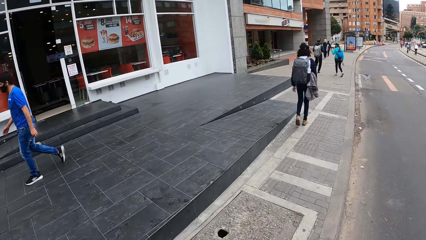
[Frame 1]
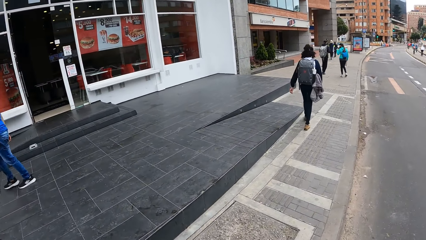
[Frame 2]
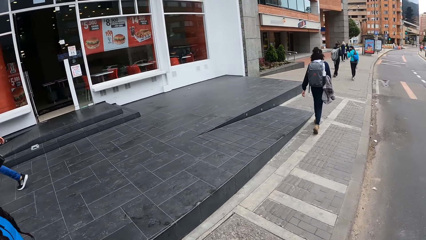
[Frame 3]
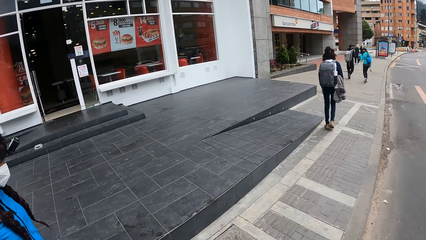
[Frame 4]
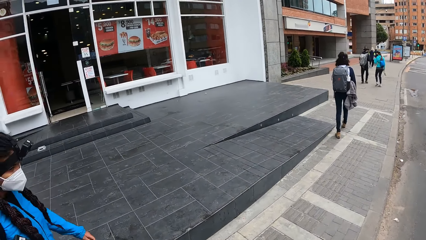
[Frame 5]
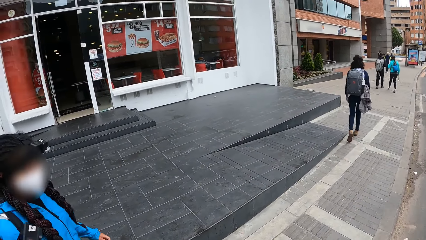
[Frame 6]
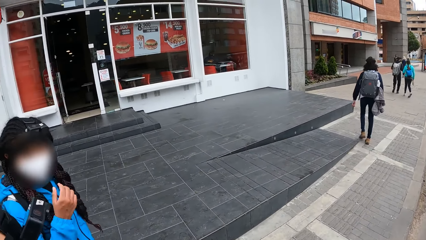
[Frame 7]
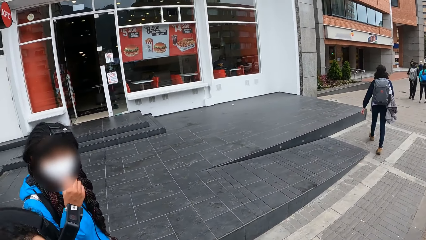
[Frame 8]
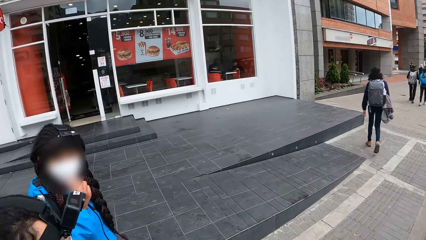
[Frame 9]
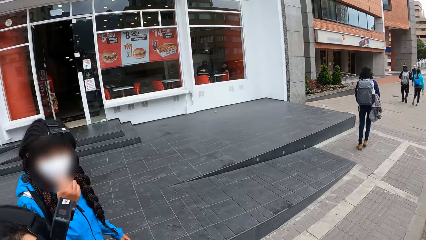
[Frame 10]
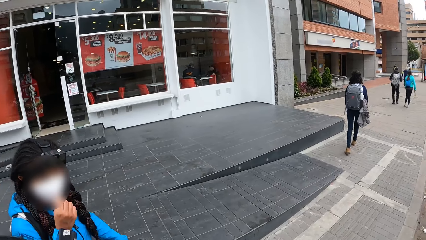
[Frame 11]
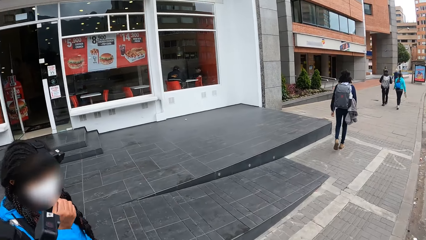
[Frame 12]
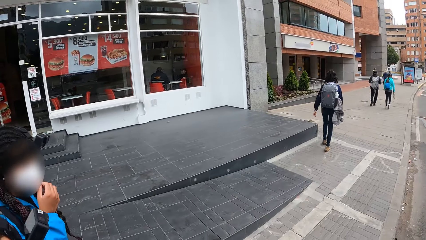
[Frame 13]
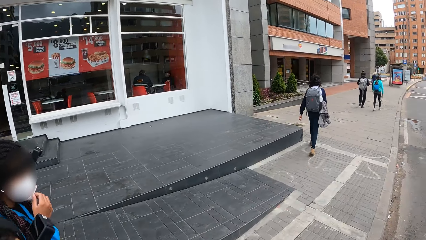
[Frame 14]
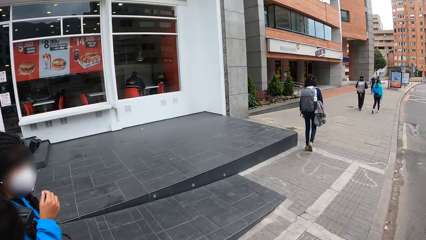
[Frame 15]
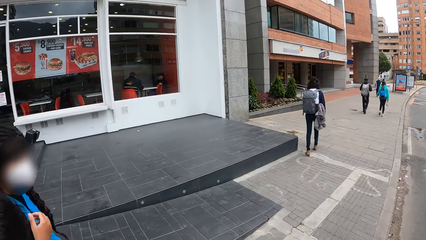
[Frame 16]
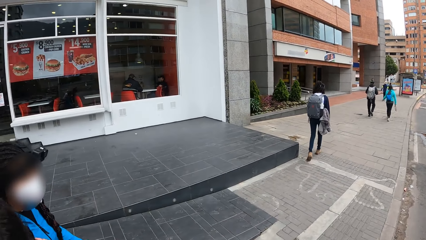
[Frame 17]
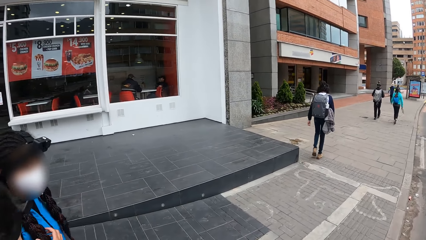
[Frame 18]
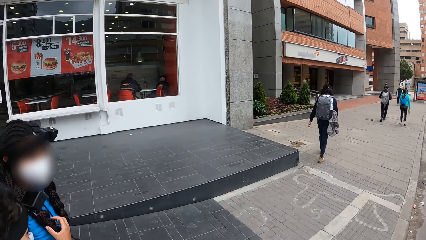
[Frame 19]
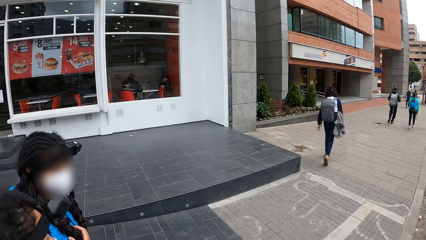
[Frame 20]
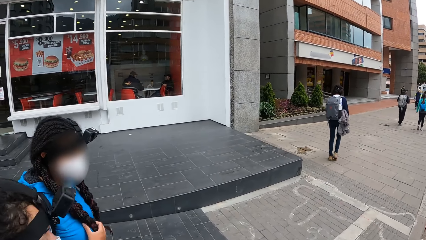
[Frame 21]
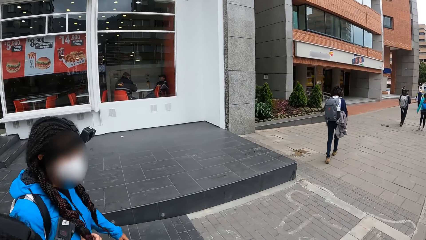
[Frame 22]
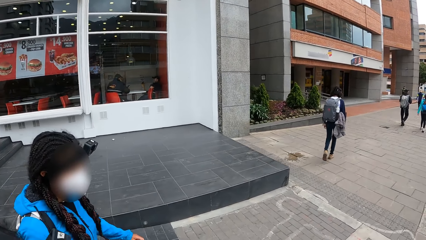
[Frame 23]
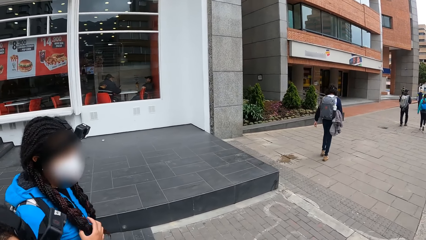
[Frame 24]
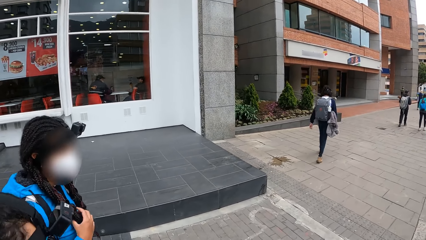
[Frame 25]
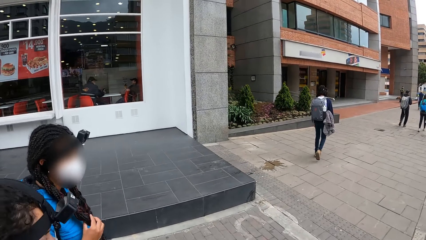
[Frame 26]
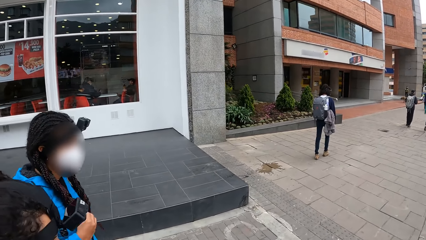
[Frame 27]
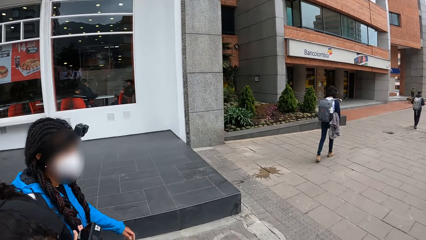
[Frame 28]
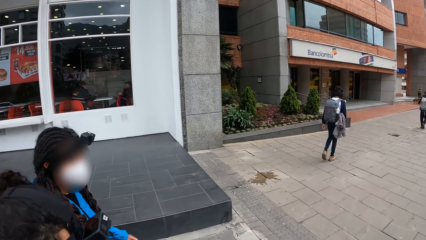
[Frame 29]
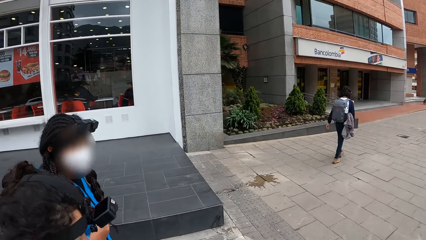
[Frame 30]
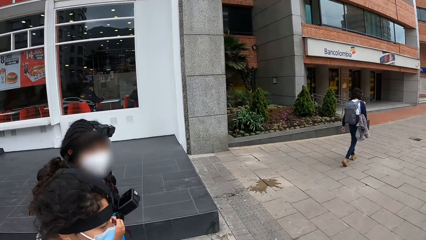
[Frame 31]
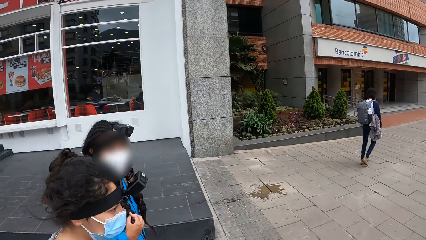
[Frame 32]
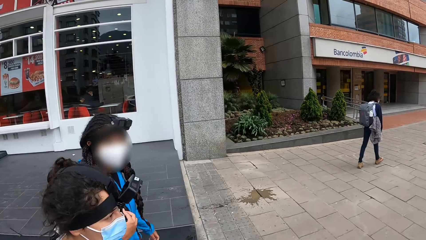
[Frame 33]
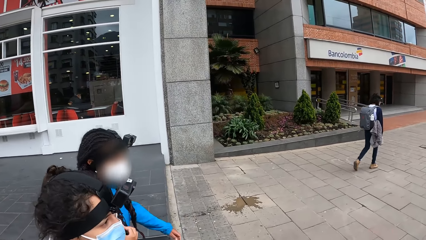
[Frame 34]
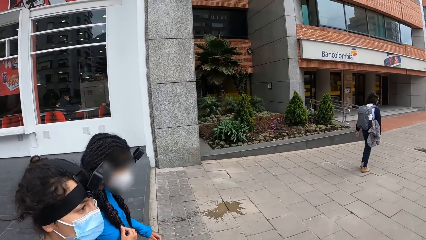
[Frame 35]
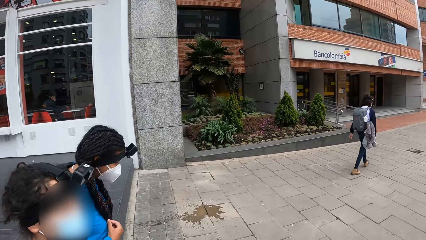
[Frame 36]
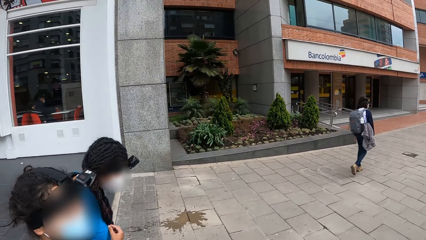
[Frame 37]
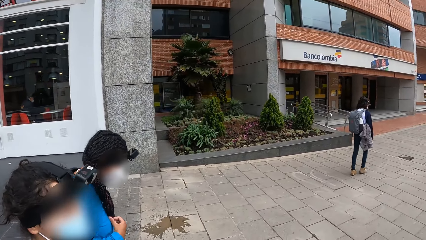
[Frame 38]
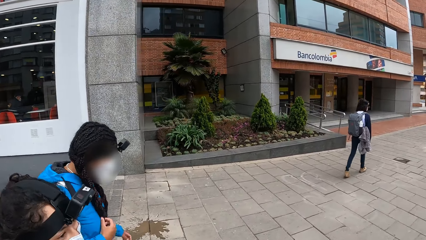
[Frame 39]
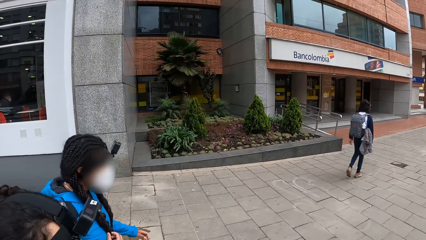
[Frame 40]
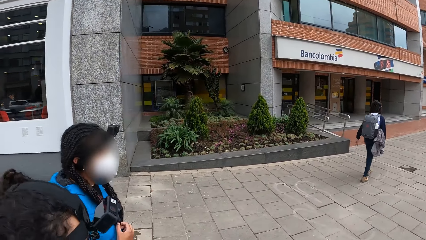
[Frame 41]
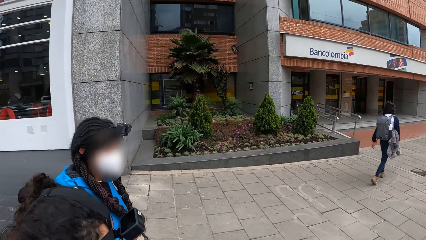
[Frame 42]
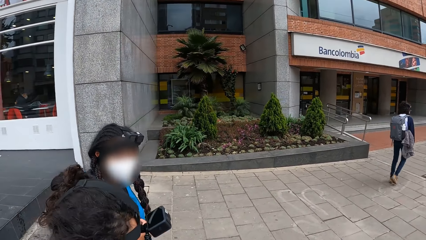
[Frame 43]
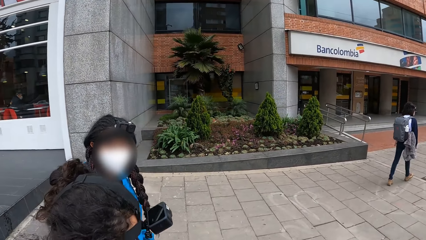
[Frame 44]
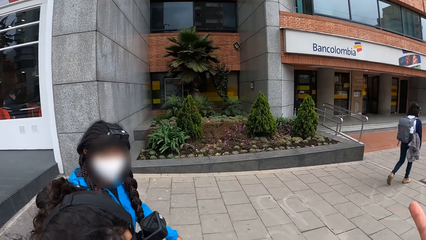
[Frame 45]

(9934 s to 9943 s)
A woman adjusts the face mask on her face with her right hand. The woman holds her hair with her right hand.

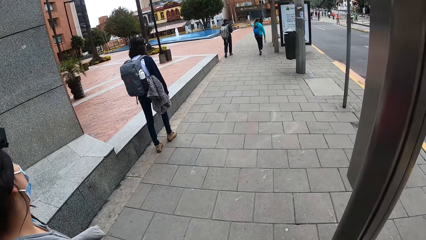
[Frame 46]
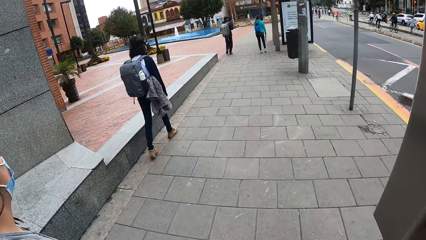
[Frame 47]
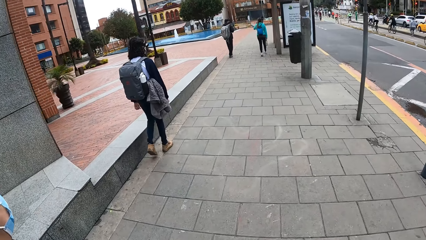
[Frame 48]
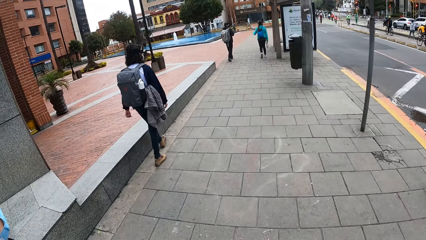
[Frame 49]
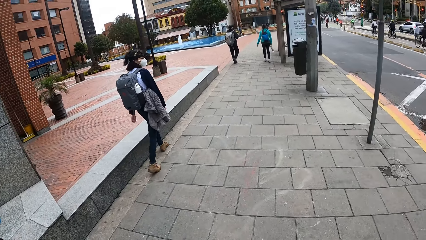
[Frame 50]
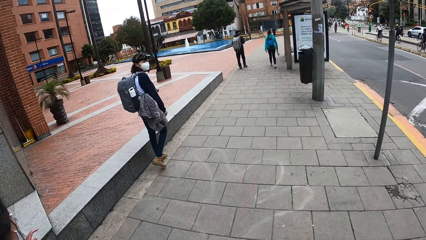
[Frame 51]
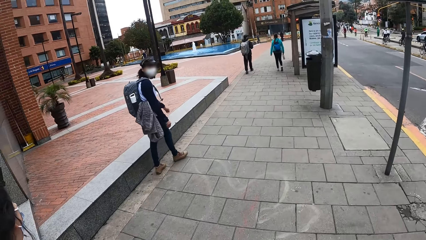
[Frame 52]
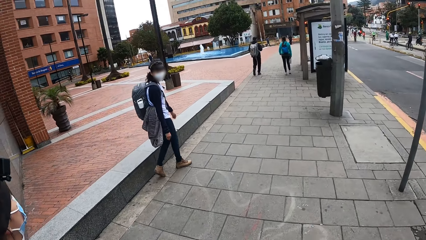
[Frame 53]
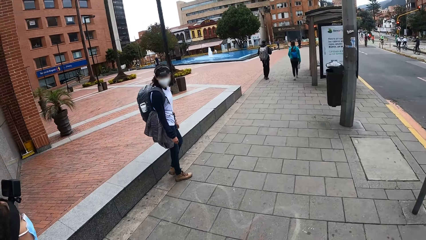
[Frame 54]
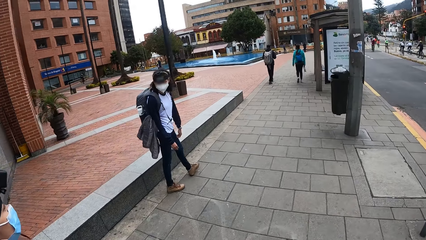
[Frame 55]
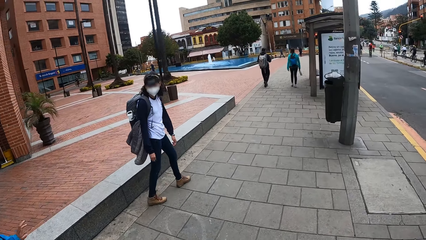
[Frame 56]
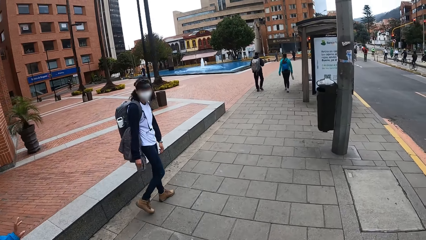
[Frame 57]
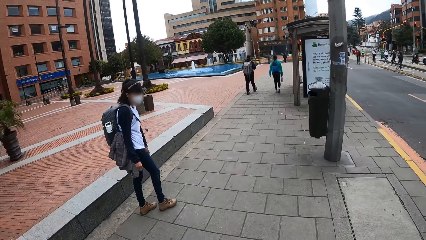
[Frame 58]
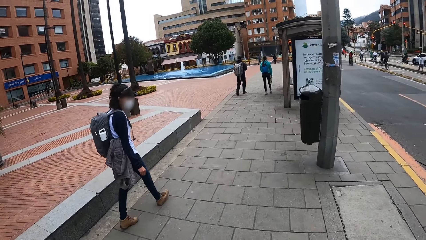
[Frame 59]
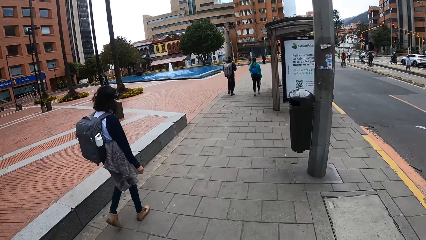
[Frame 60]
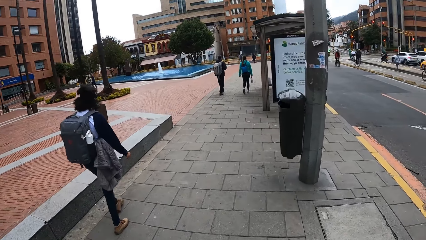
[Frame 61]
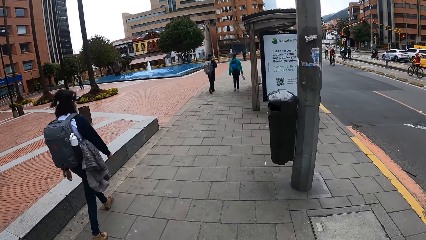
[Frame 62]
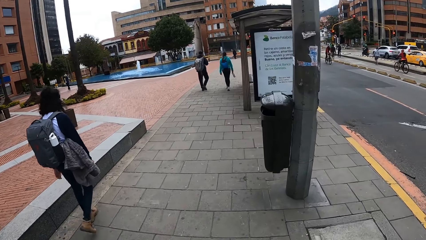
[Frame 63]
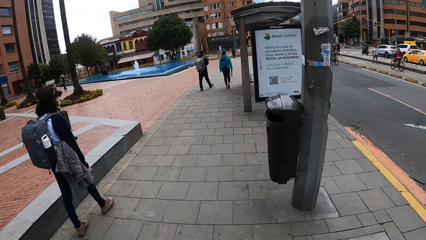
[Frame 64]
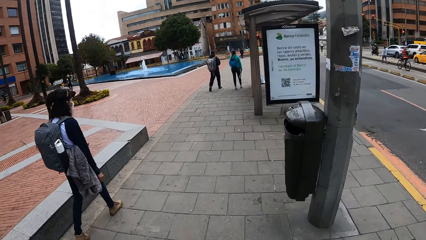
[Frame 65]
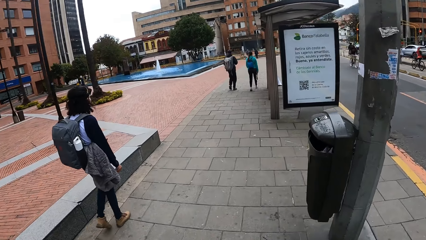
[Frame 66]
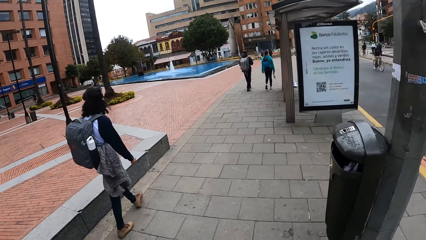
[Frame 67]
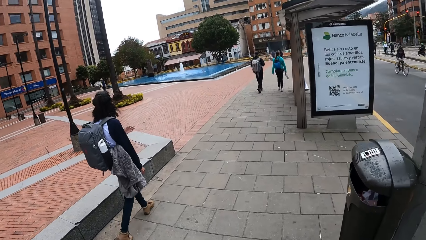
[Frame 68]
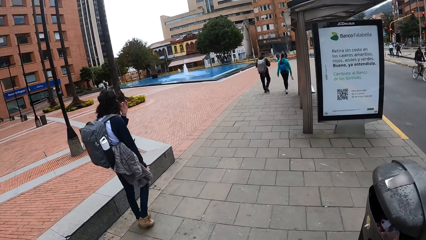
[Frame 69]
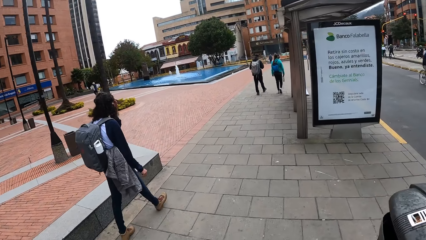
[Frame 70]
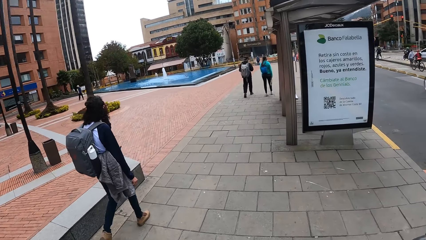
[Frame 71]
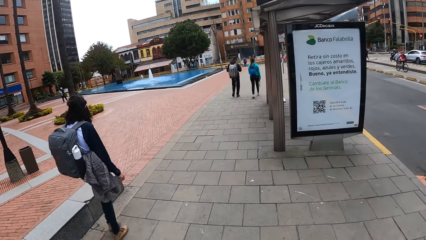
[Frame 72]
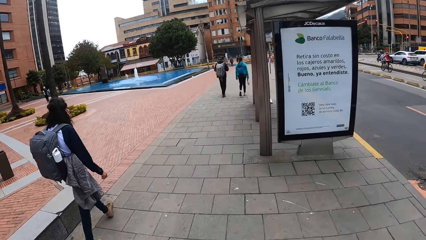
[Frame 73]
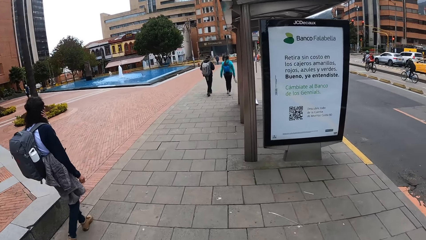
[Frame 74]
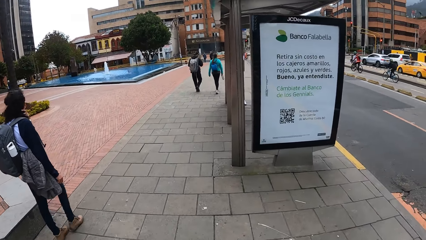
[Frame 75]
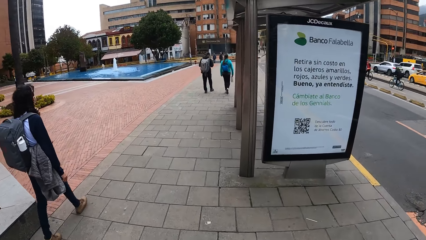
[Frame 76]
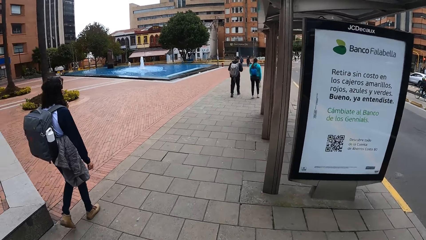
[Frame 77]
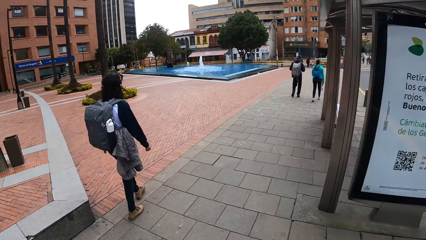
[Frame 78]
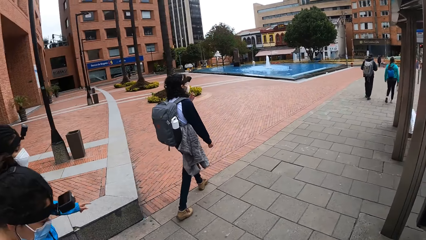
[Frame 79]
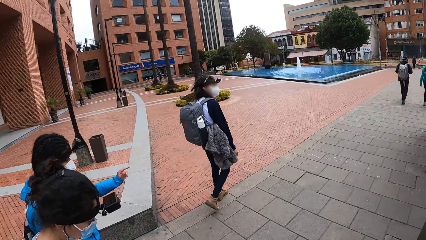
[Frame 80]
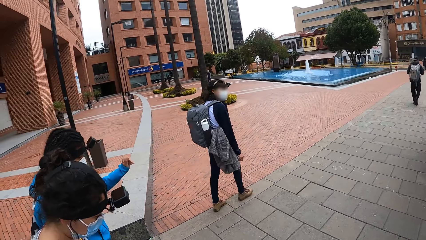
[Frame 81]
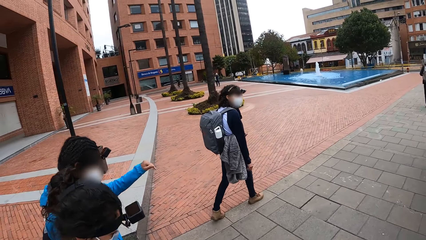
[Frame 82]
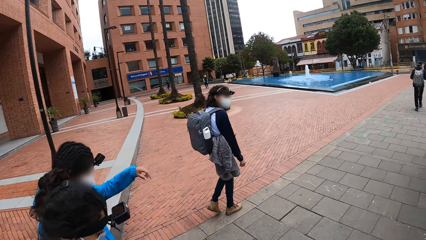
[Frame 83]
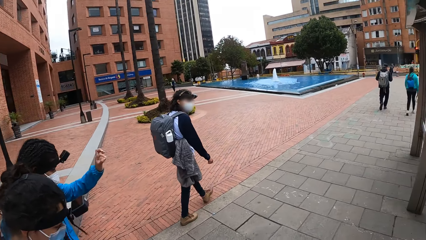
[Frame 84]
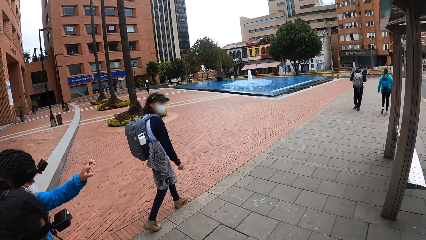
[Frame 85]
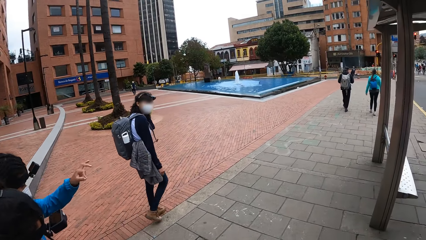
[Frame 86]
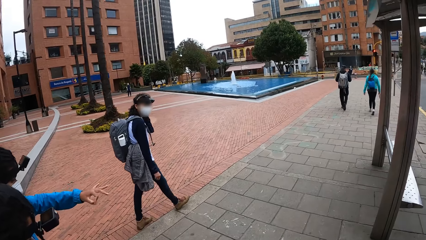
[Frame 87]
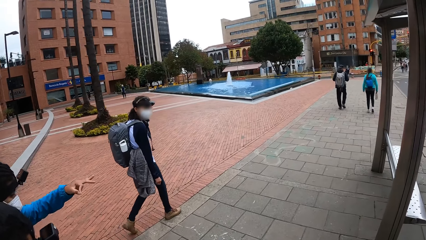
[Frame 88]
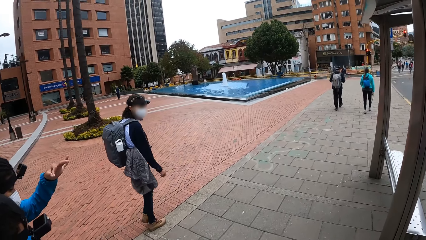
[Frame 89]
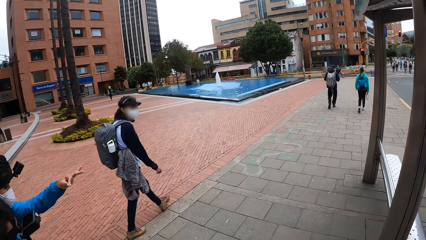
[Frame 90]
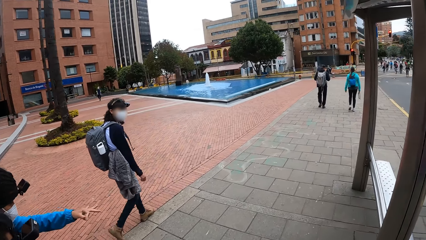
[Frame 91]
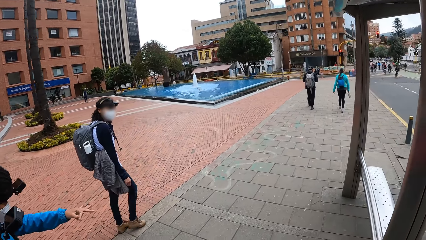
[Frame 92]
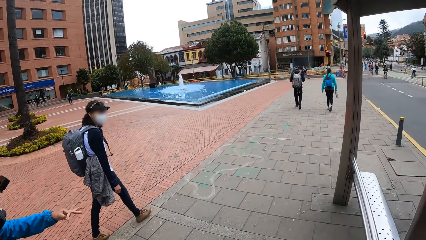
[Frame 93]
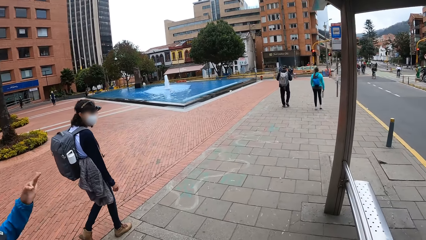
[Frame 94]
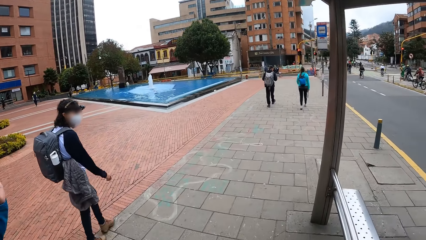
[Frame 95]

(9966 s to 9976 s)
A woman converses with another woman and a third woman. The first woman touches her hair with her left hand.
